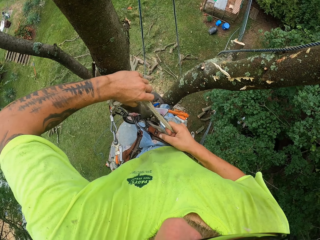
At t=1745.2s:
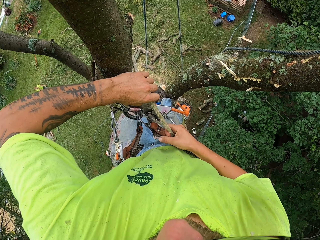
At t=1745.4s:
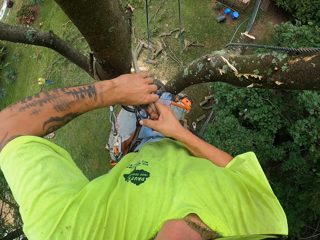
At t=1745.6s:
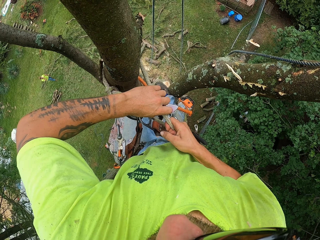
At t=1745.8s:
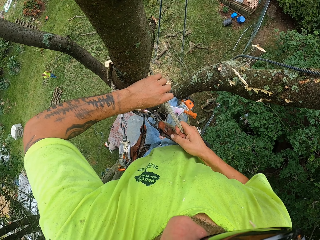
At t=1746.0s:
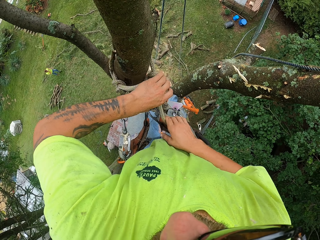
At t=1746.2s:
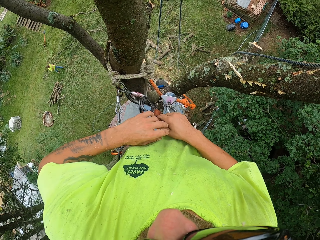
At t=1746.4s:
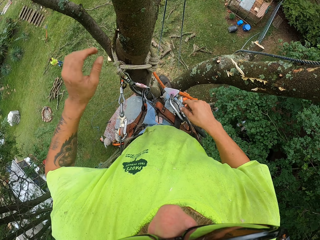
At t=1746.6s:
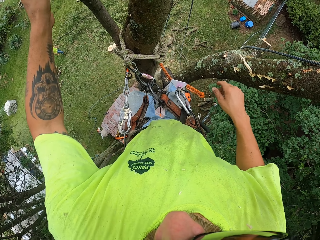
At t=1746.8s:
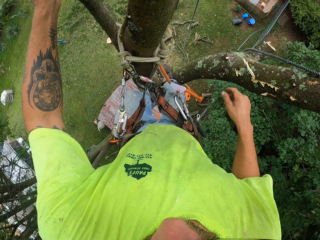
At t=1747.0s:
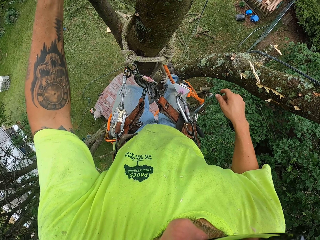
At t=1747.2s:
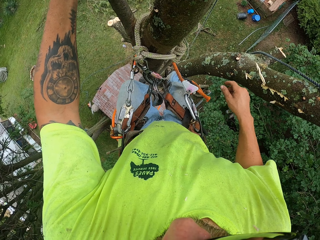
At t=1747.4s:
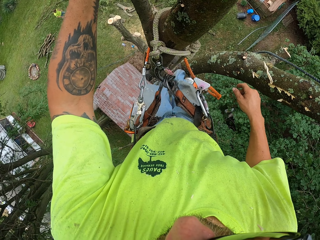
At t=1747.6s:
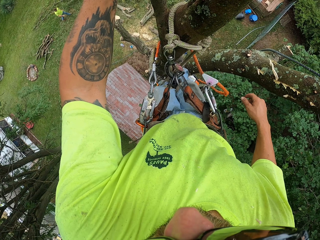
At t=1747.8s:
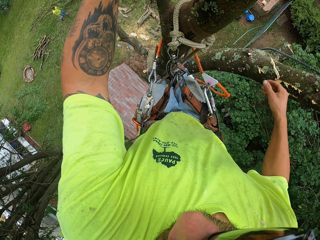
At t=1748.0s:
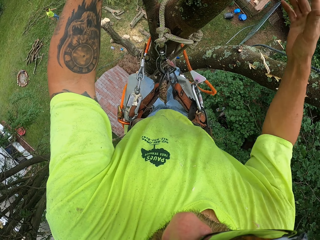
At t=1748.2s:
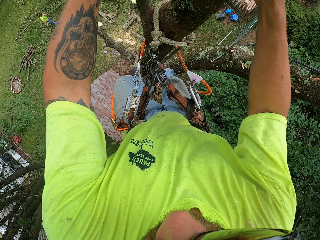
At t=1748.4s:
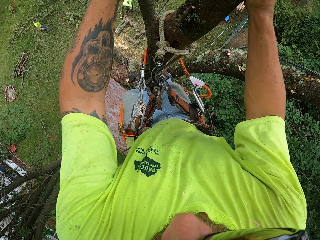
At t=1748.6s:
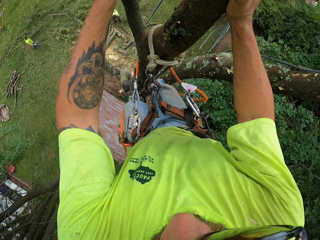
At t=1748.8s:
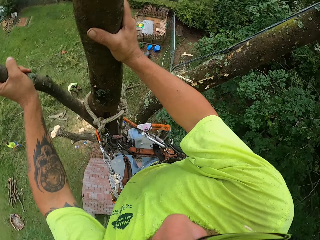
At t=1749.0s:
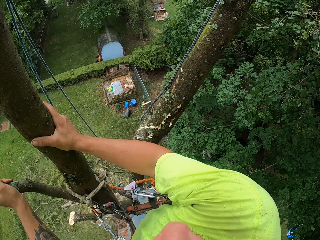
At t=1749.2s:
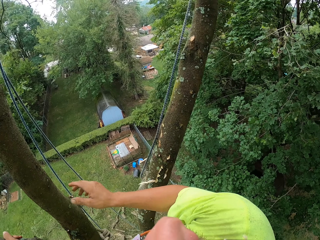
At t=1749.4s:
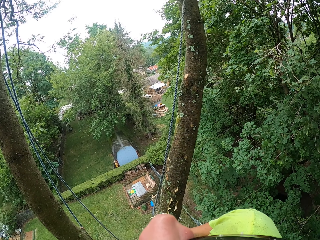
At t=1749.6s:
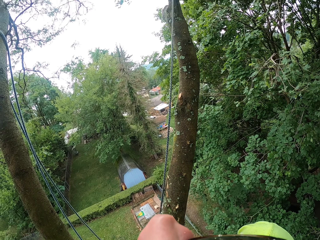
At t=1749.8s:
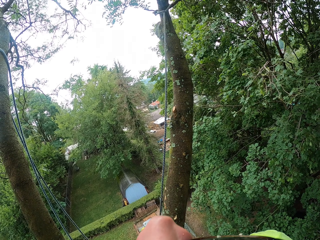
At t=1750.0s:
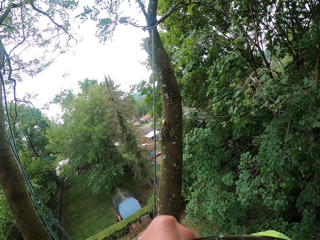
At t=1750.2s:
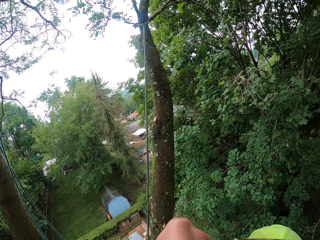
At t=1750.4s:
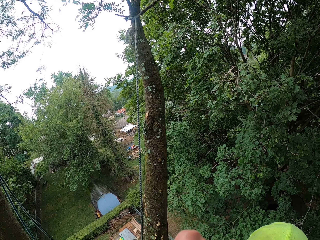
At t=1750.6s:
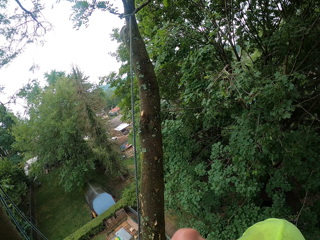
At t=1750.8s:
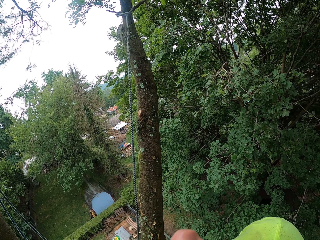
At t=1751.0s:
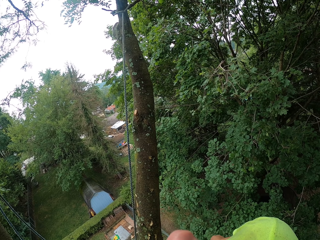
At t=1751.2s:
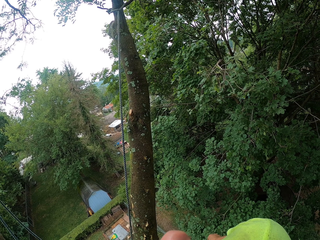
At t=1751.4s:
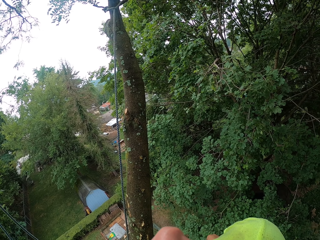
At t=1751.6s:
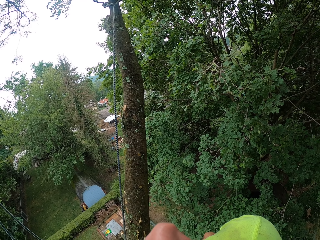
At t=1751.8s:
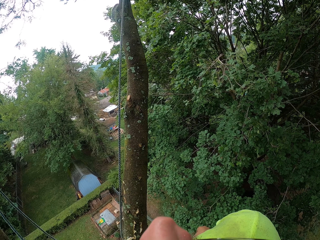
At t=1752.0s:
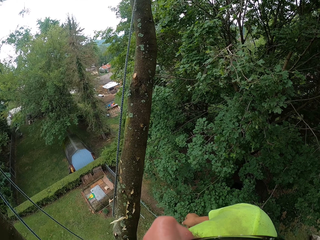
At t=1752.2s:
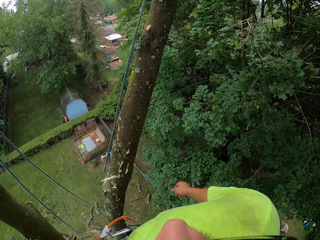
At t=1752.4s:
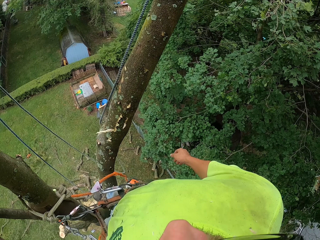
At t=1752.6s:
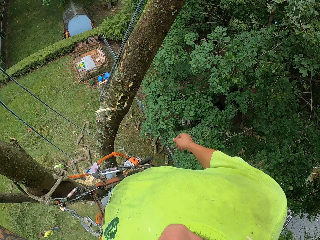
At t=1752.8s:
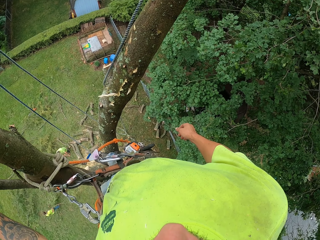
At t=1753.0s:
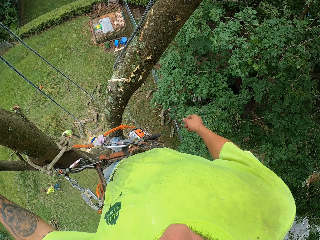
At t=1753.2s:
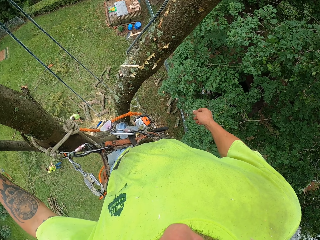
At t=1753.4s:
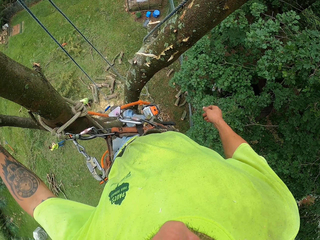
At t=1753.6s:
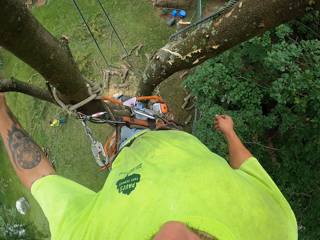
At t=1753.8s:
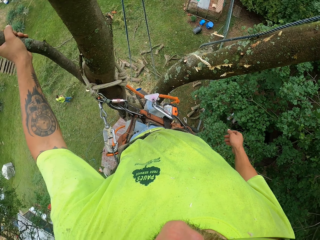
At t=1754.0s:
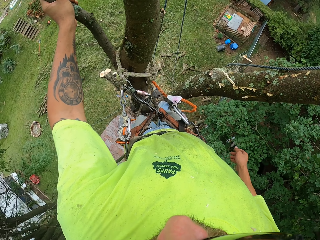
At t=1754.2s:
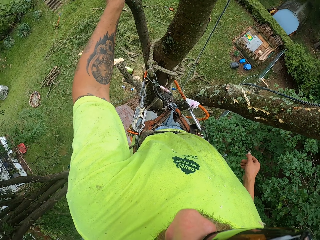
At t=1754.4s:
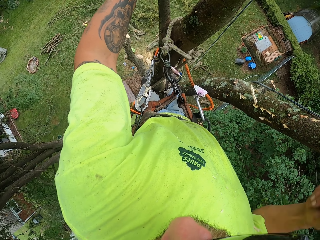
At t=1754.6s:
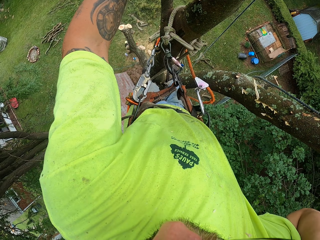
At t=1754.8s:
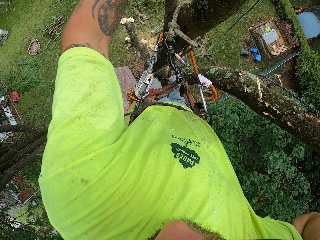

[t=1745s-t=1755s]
The camera wearer holds the tree with his left hand. He touches the tree with the left hand. He holds the tree with both hands. He holds the tree with his left hand.

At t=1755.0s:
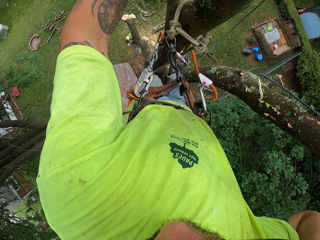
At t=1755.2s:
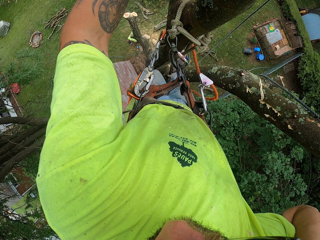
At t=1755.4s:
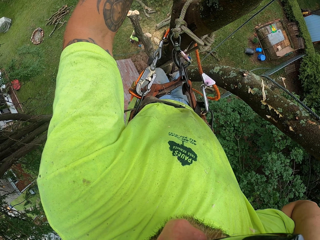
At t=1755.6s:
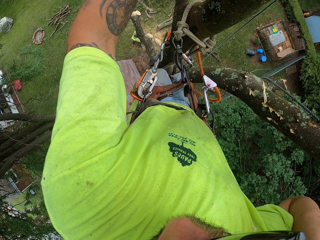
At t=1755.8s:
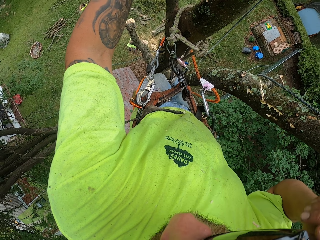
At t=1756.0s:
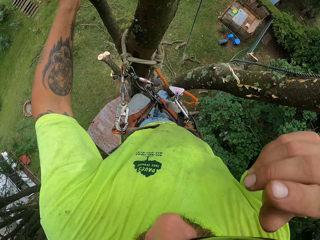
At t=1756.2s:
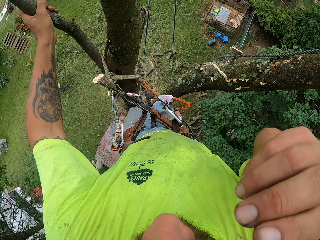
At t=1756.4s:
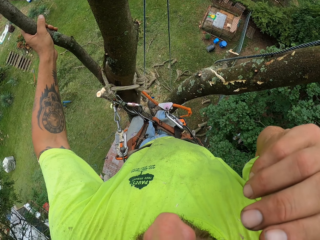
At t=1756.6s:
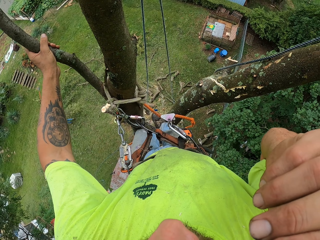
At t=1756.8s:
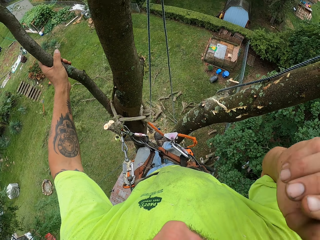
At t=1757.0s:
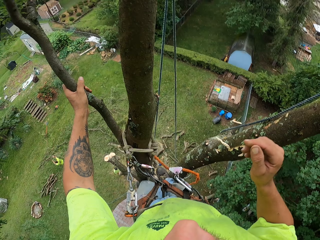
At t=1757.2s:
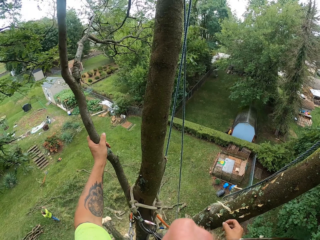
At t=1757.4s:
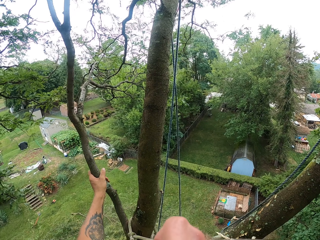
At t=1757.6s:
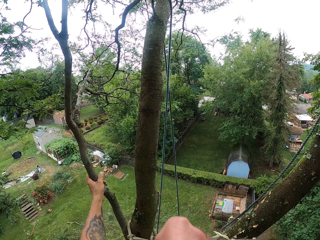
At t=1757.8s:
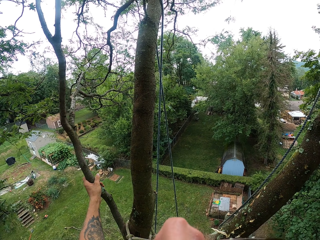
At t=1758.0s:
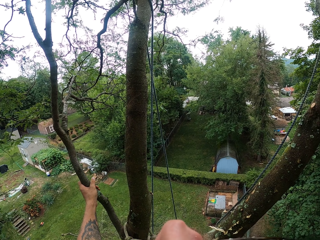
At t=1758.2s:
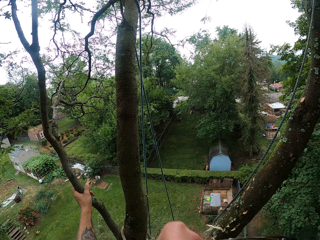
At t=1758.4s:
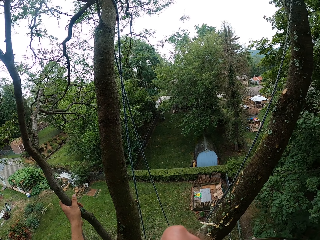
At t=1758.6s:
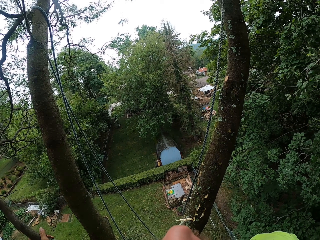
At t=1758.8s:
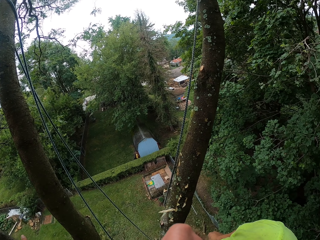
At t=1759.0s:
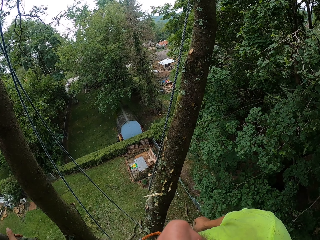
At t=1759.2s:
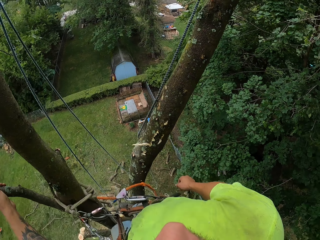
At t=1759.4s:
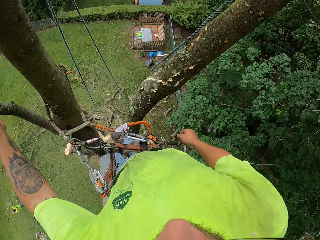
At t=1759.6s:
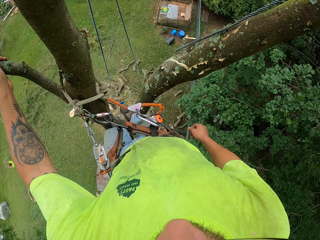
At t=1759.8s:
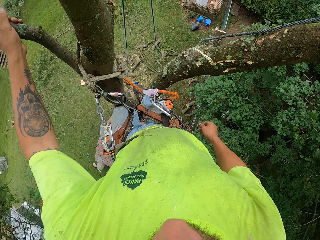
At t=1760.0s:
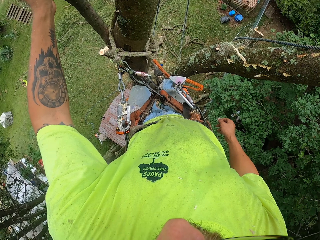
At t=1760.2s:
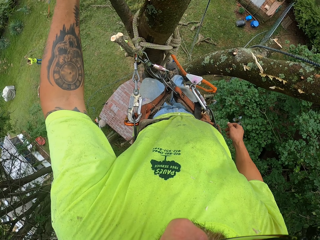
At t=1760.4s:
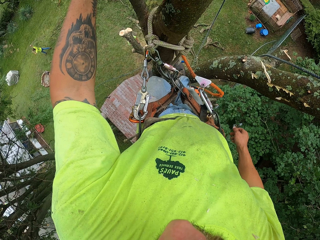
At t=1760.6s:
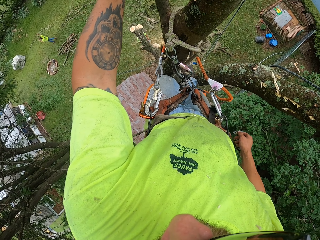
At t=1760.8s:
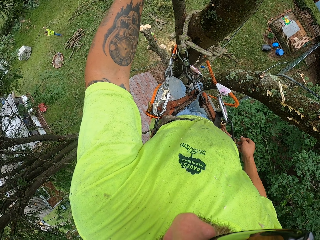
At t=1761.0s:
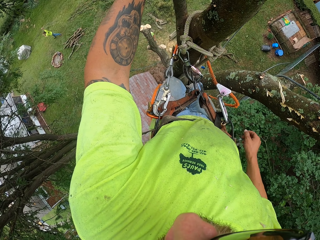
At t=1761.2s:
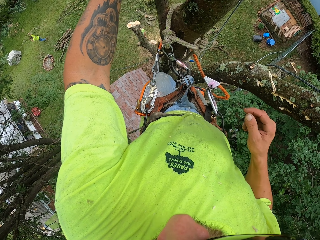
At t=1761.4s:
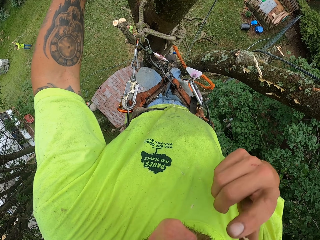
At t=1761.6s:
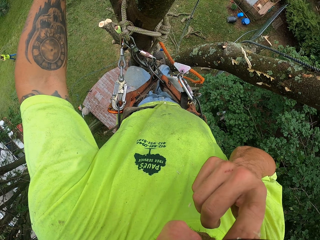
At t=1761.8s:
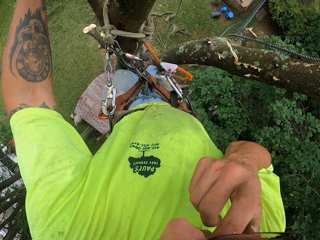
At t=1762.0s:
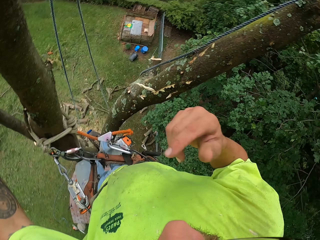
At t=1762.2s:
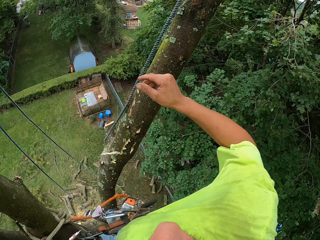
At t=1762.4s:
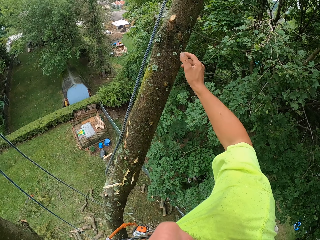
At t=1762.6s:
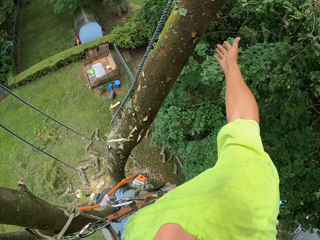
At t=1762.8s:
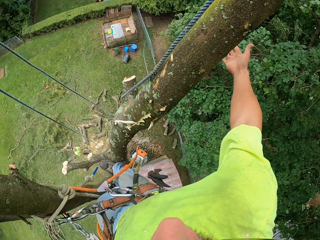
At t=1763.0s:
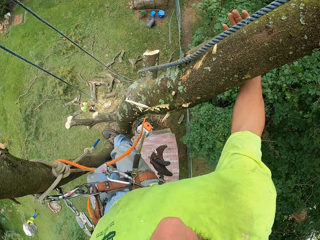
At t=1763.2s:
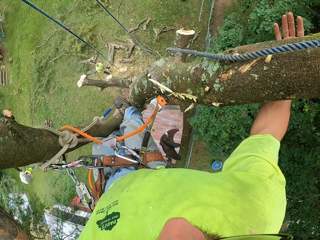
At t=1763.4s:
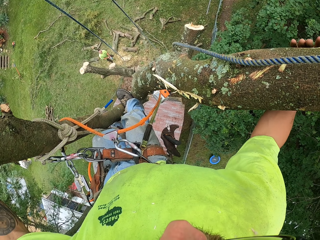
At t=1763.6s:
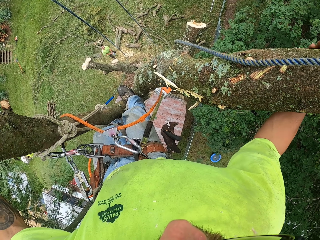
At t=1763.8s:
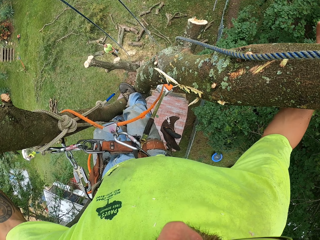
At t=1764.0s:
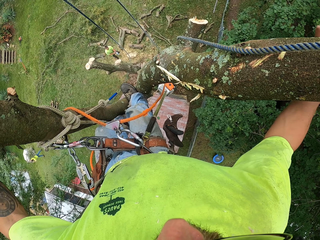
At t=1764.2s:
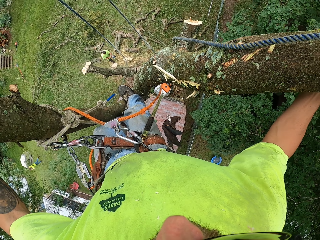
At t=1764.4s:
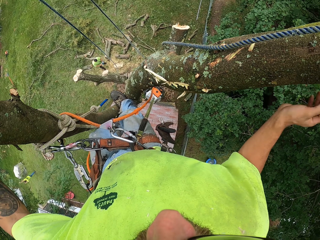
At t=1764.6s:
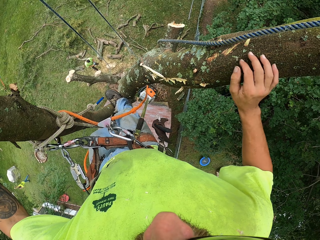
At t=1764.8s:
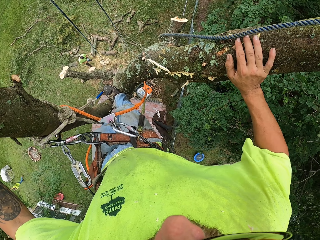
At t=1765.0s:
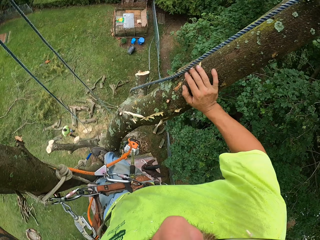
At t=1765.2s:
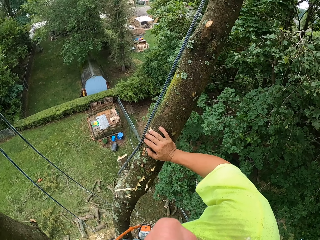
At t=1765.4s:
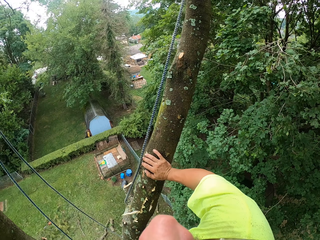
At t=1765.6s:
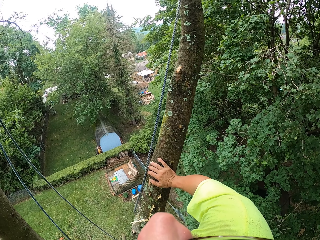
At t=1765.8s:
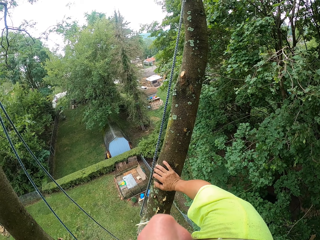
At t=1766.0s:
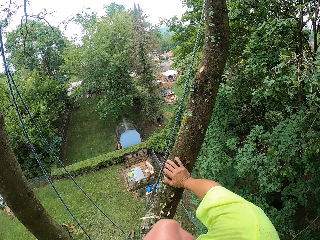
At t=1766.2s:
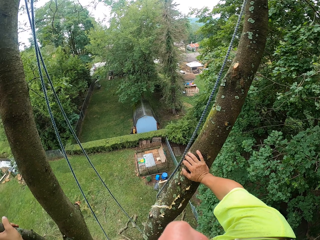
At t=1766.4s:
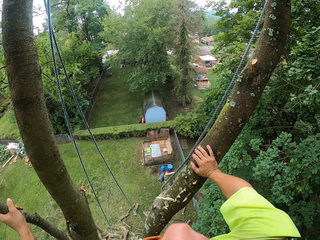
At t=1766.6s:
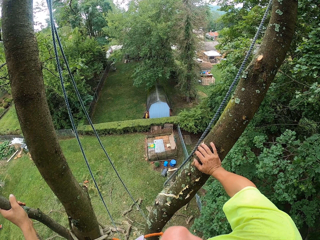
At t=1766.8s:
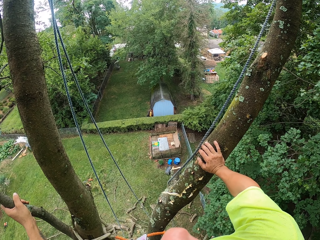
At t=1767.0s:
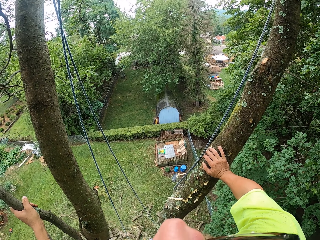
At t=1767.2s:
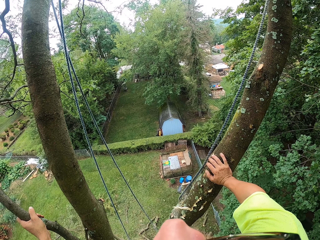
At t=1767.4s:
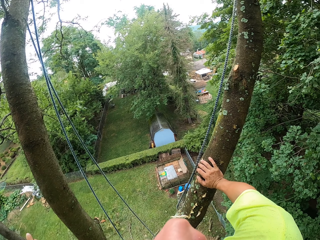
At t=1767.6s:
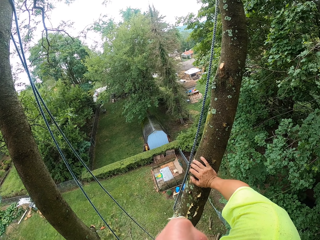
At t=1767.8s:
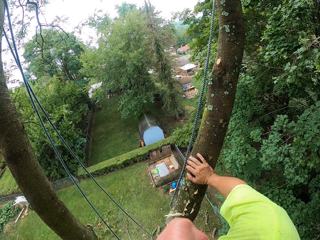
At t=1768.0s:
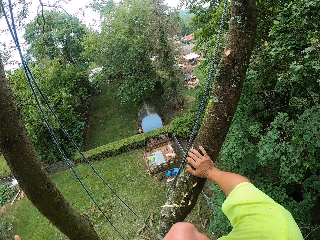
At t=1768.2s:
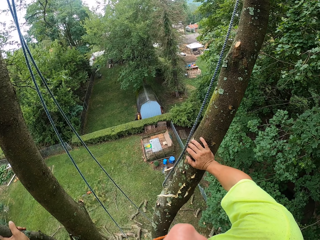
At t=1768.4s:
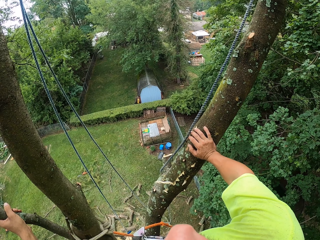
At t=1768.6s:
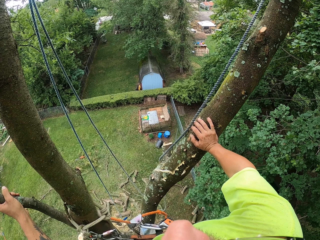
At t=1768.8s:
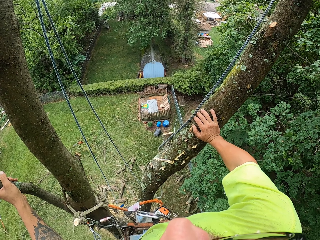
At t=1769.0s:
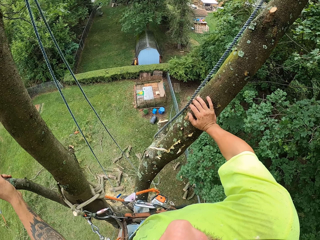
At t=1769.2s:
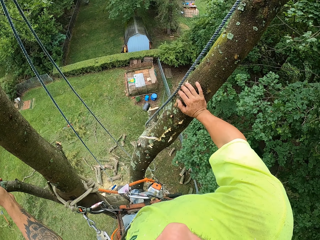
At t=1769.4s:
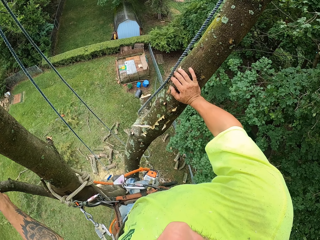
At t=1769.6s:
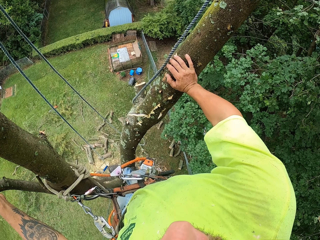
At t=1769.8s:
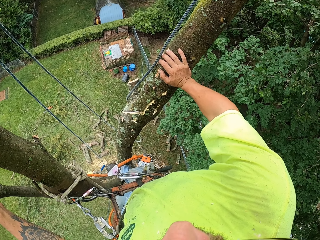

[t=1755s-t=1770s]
The camera wearer touches his face with his right hand. He touches his face. He touches the tree. He holds the tree with both hands.
